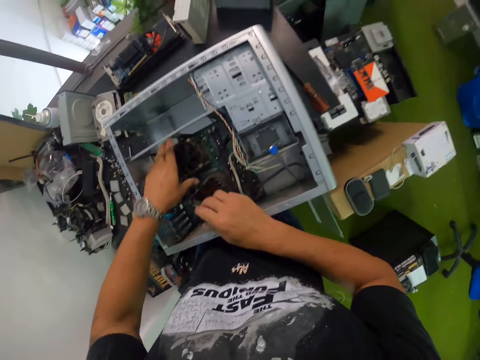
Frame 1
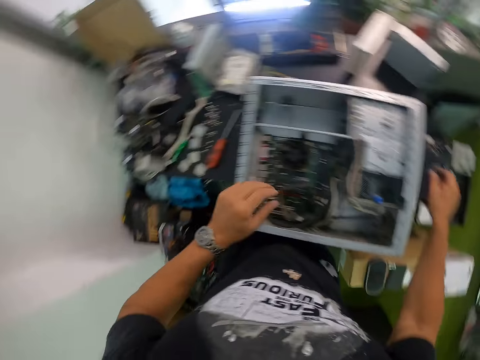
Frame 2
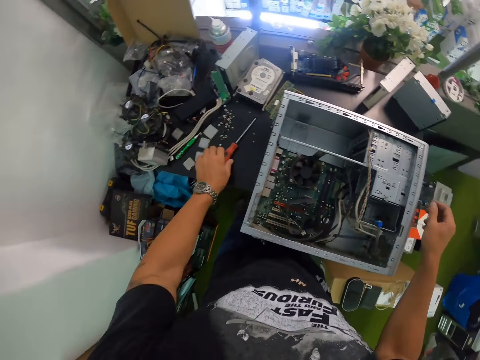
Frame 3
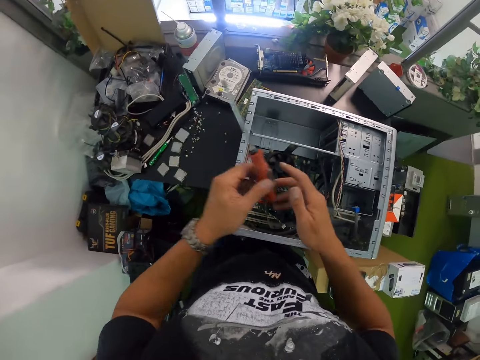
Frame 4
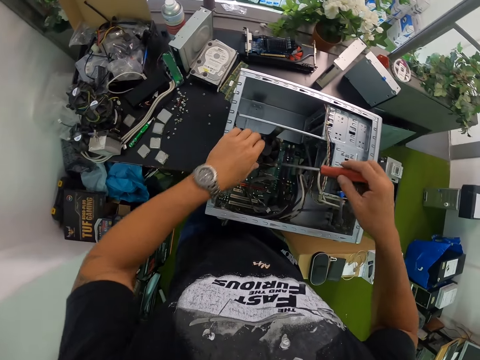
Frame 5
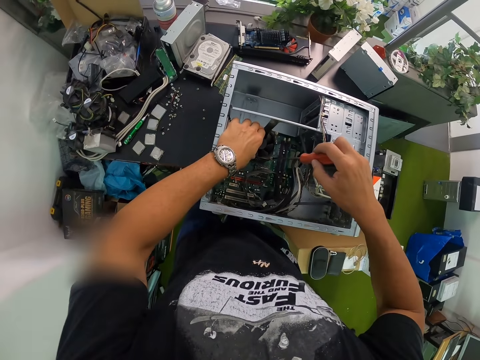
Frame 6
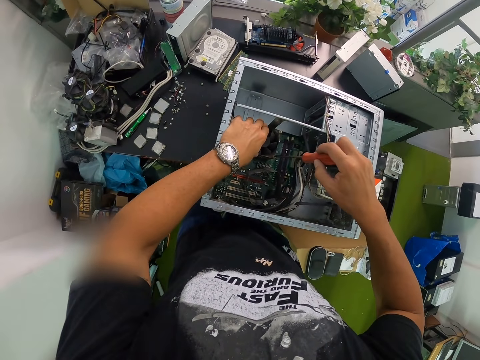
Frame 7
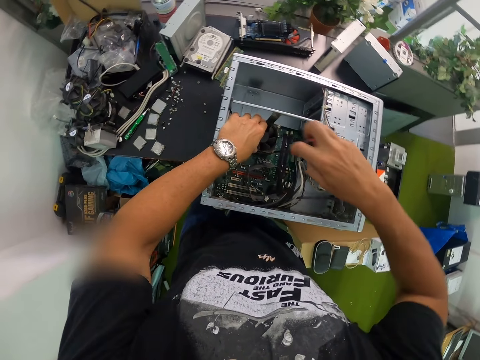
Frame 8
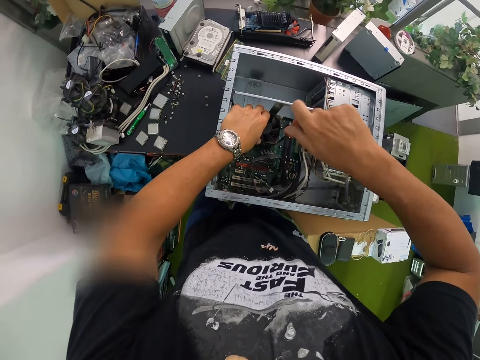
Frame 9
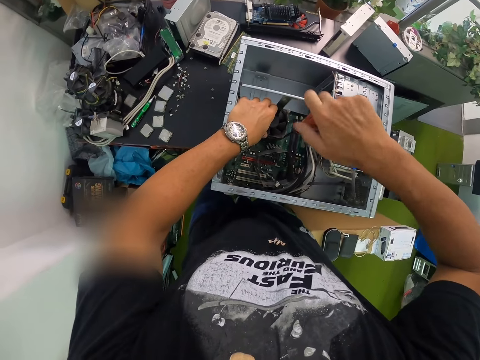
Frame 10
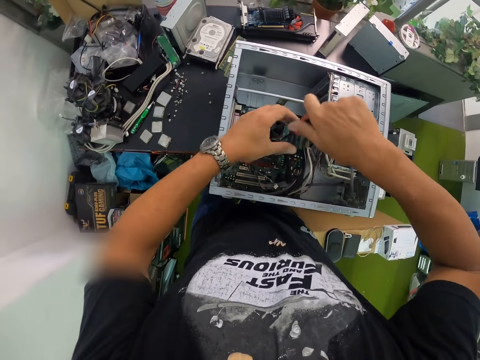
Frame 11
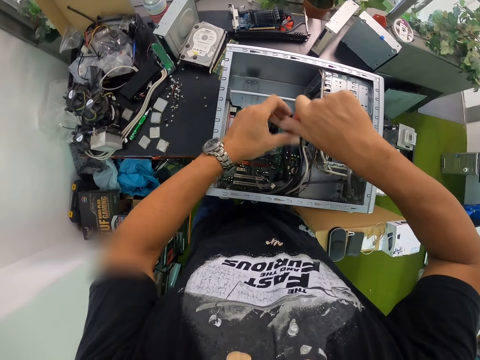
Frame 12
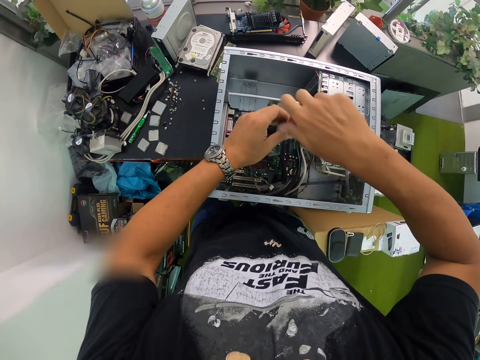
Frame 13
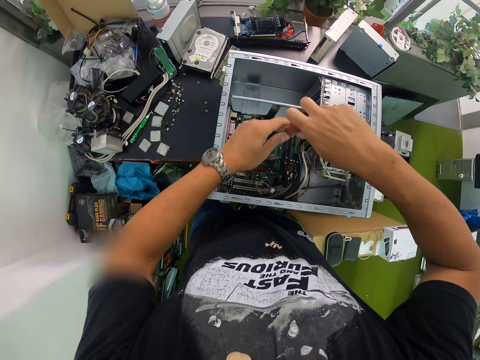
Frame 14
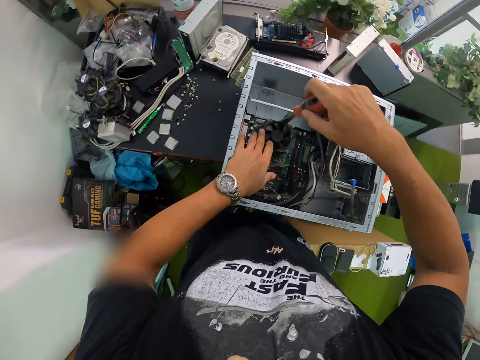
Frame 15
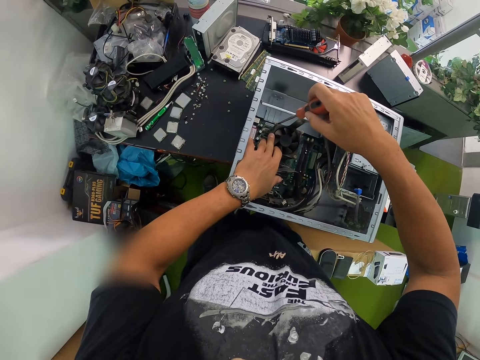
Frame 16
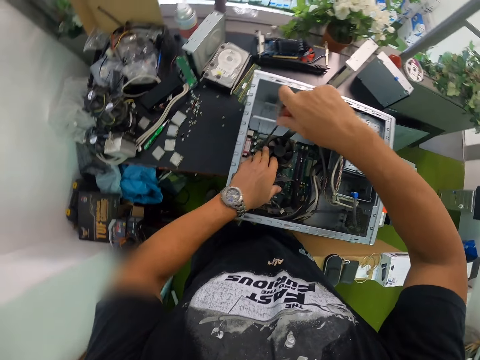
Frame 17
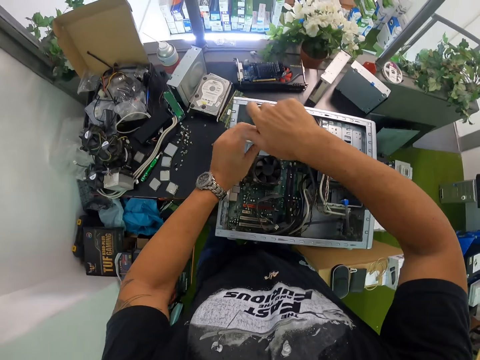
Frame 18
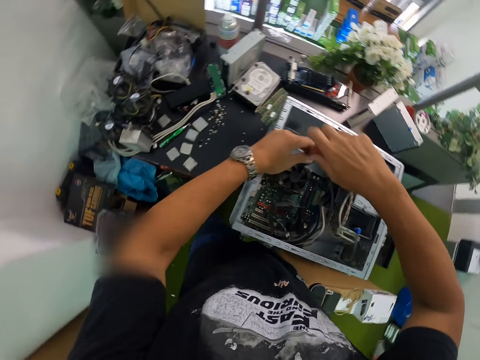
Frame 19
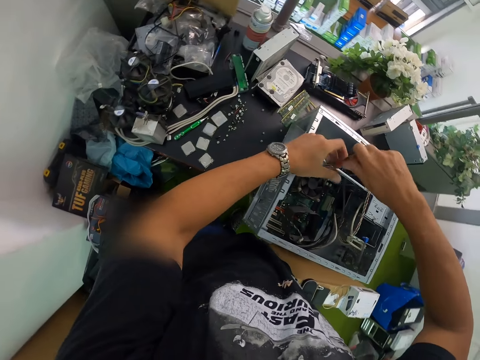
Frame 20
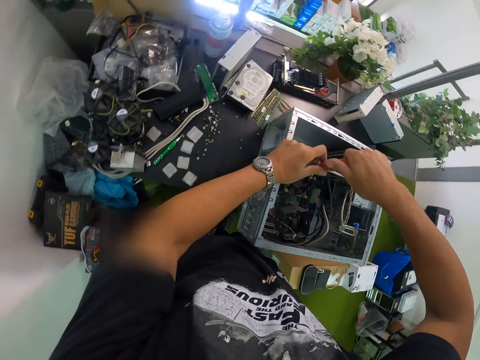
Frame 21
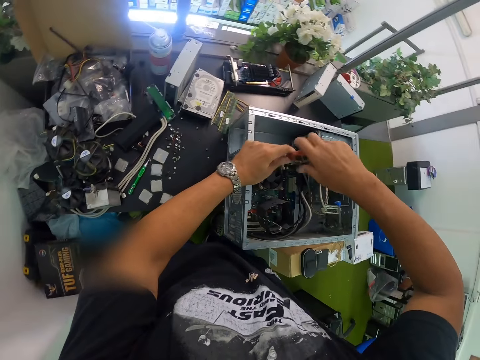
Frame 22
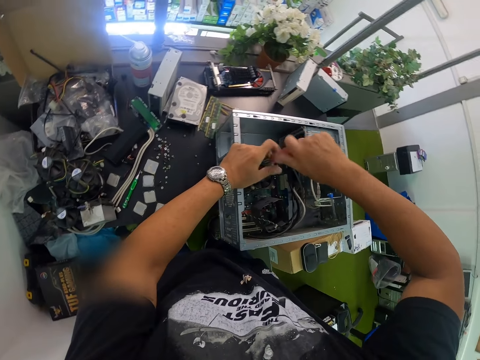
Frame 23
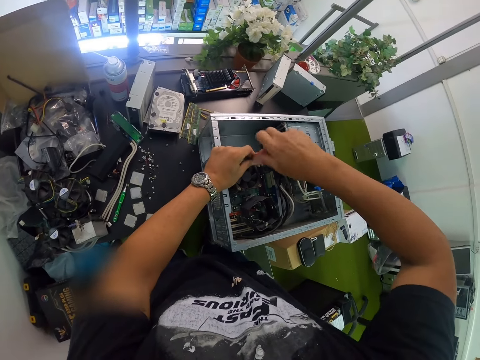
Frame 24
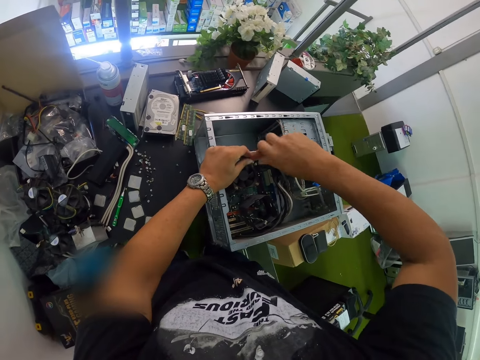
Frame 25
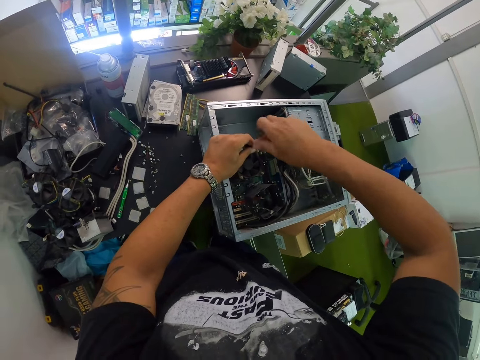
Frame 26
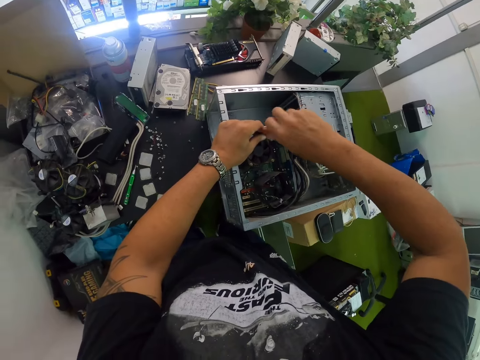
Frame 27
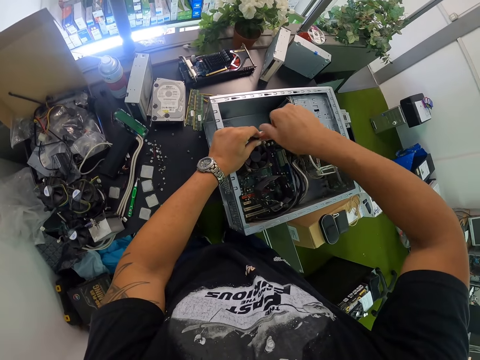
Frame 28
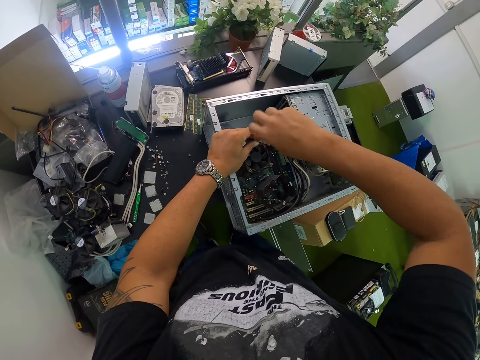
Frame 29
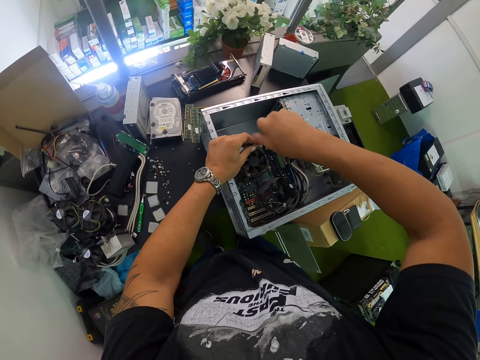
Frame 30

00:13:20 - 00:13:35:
The camera wearer picks up the screwdriver from the table with his left hand. He passes the screwdriver to his right hand. He holds the fan in the computer case with his left hand. He screws the screw in the fan with the screwdriver with his right hand. He screws the screw in the fan with the screwdriver with both hands. He holds the fan in the computer case with his left hand. He screws the screw in the fan with the screwdriver with his right hand. He screws the screw in the fan with the screwdriver with both hands. He screws the screw in the fan with the screwdriver with his right hand.

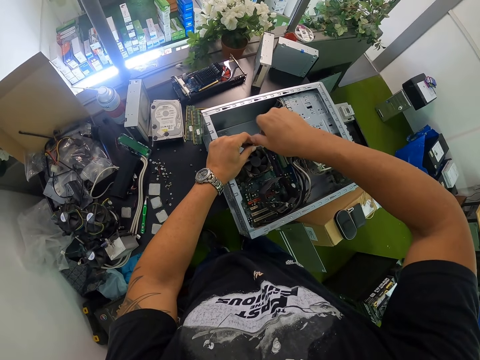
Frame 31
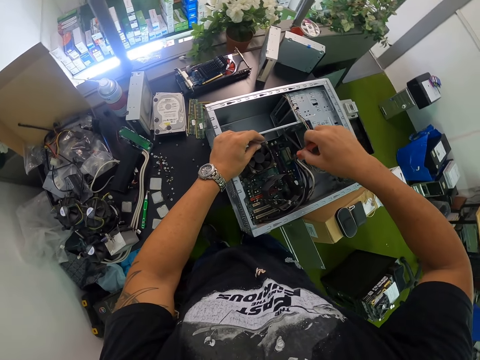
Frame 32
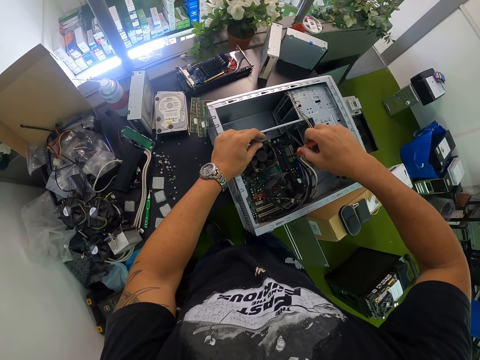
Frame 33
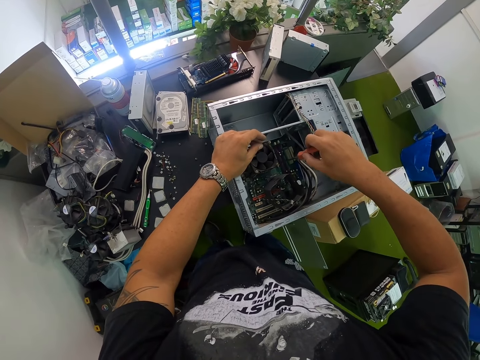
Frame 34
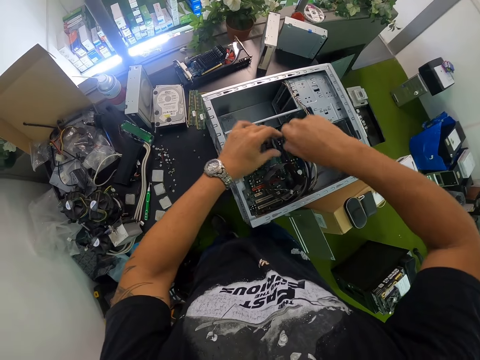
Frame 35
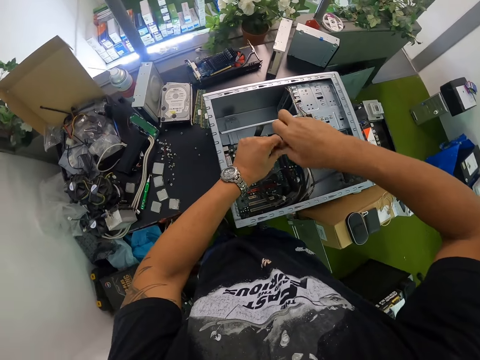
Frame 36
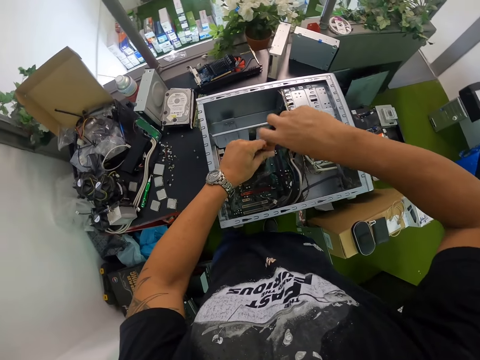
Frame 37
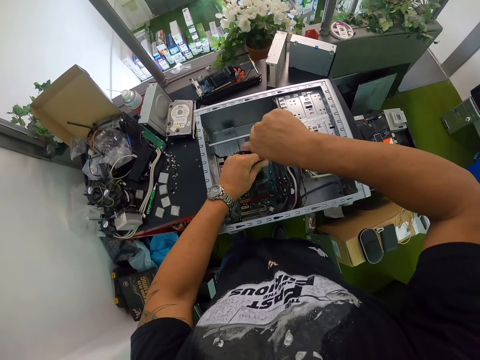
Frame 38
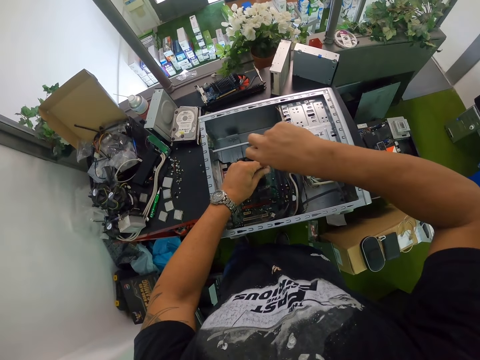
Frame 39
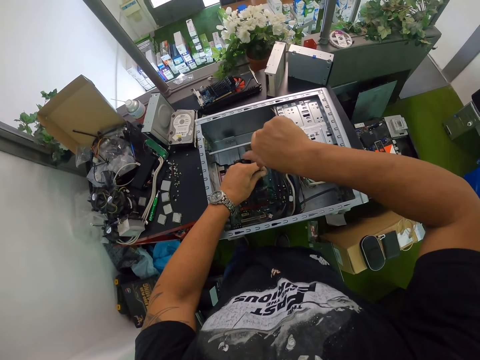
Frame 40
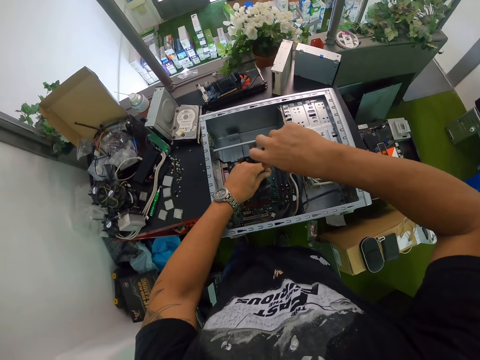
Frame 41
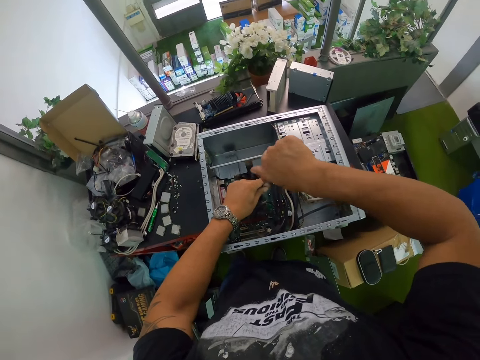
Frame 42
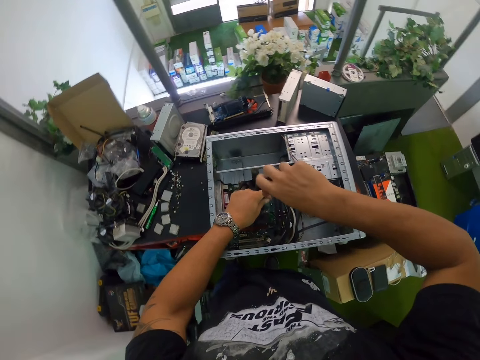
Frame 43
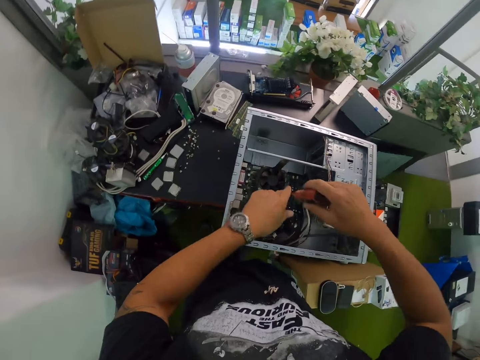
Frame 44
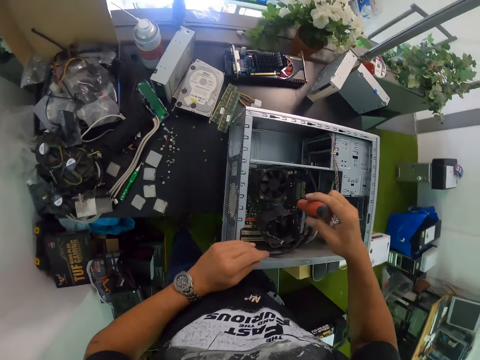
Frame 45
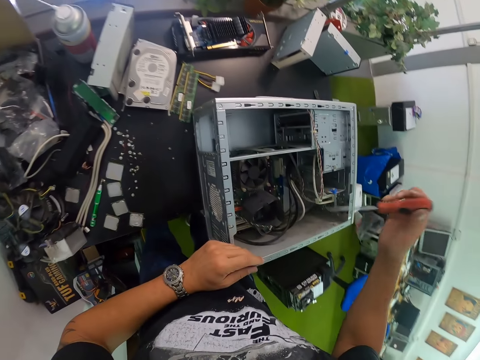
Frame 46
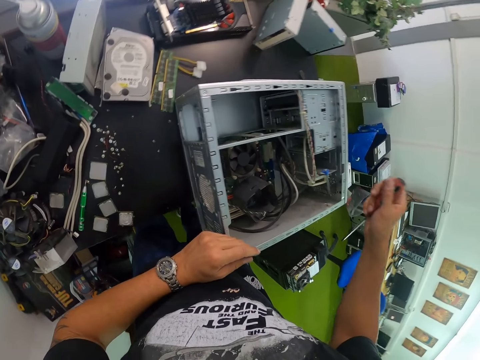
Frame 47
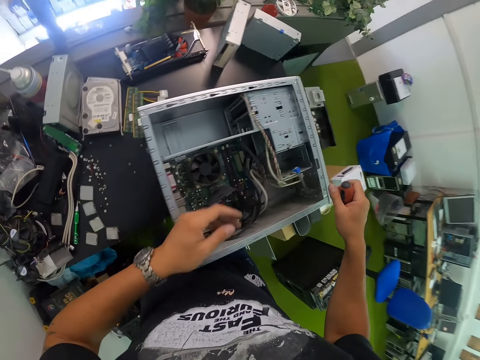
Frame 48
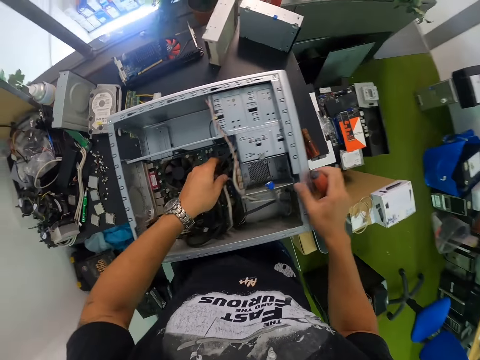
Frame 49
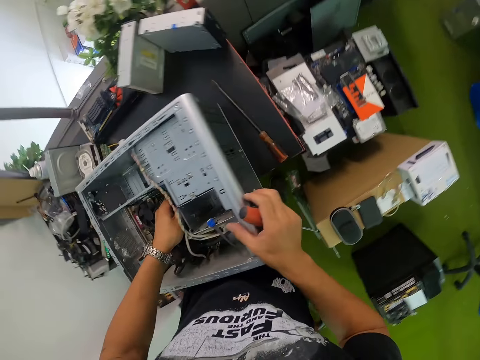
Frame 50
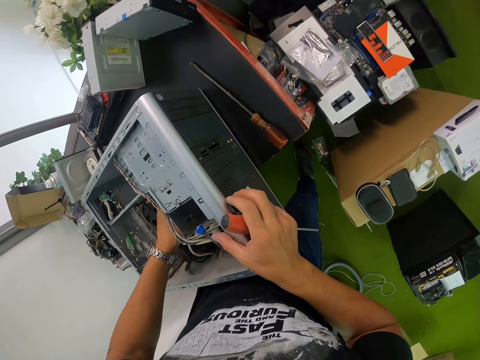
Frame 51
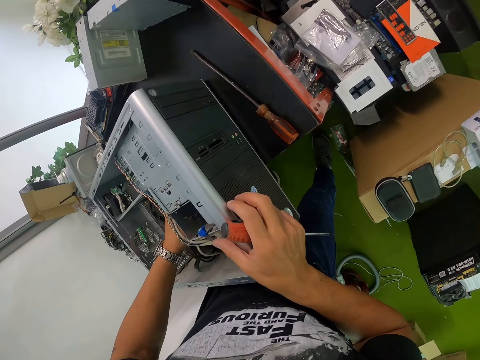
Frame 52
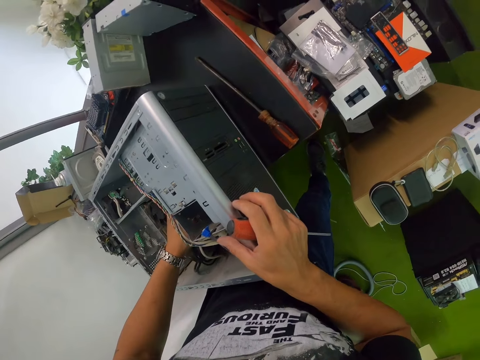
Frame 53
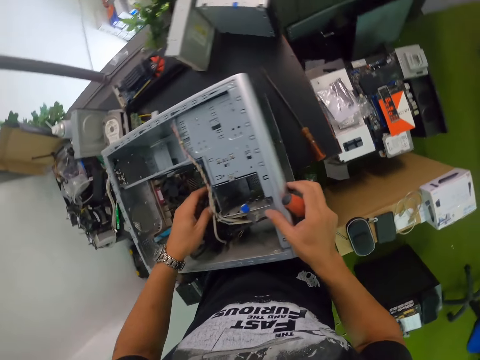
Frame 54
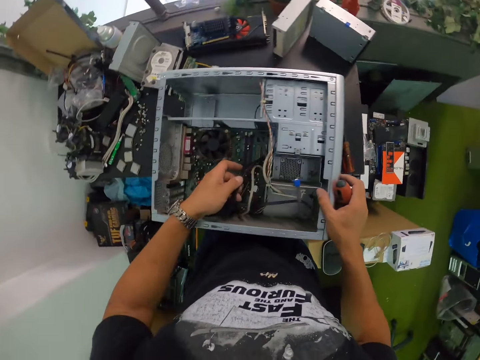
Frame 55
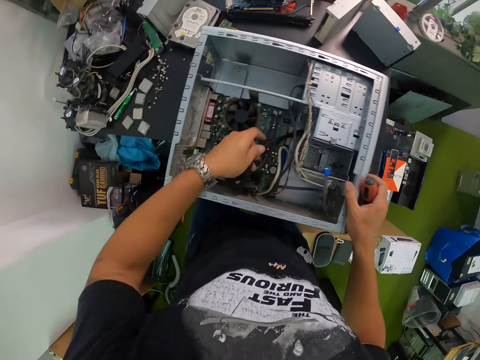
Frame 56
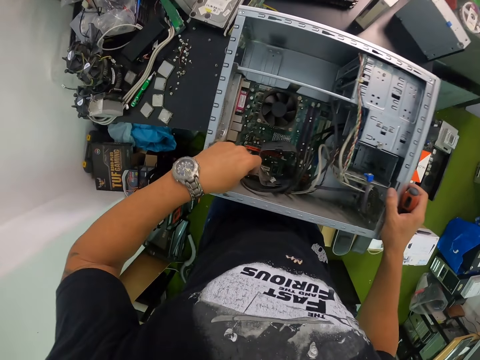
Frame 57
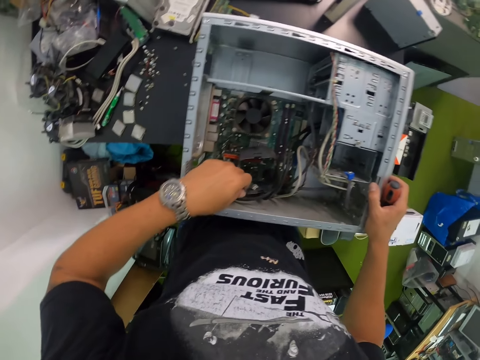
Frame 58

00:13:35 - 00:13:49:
The camera wearer screws the screw in the fan with the screwdriver with his right hand. He screws the screw in the fan with the screwdriver with both hands. He places his right hand on the computer case. He touches a cable in the computer case with his left hand. He holds the cable with his left hand.
